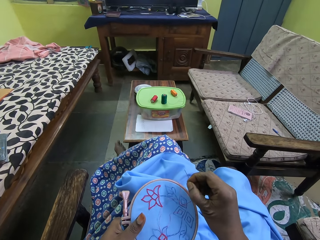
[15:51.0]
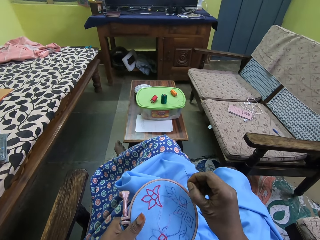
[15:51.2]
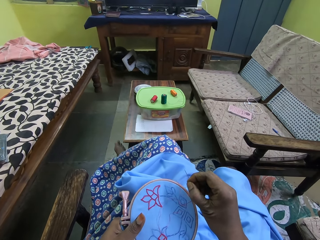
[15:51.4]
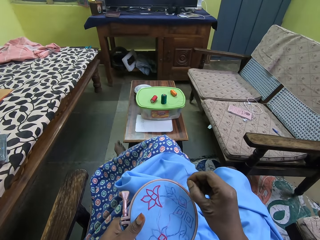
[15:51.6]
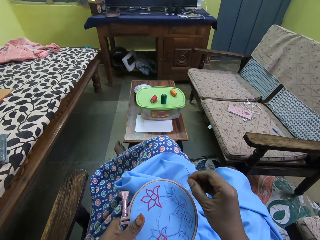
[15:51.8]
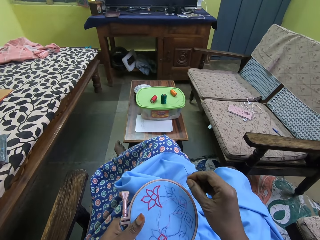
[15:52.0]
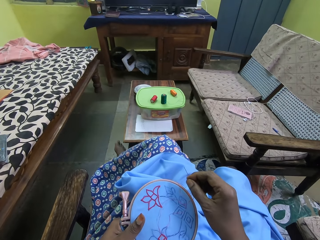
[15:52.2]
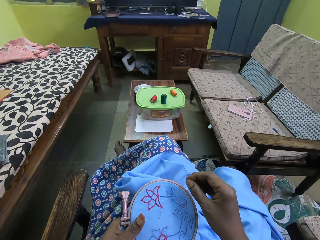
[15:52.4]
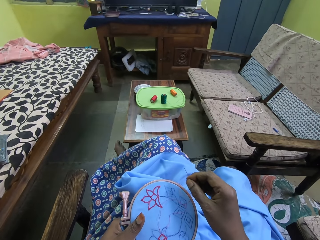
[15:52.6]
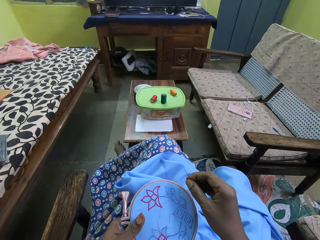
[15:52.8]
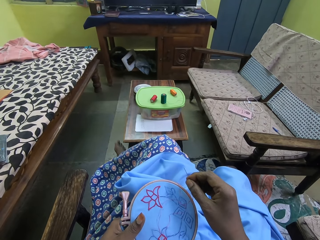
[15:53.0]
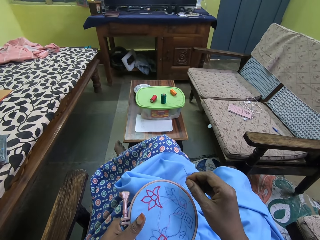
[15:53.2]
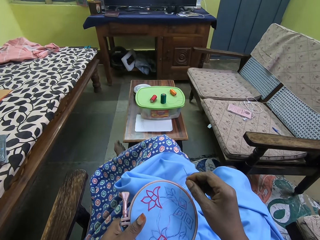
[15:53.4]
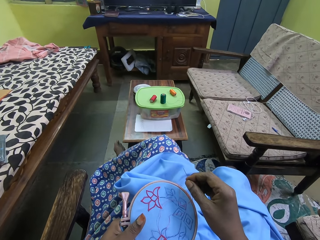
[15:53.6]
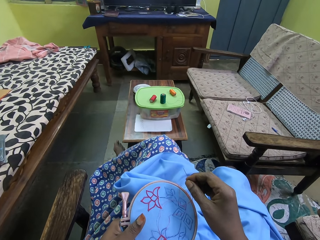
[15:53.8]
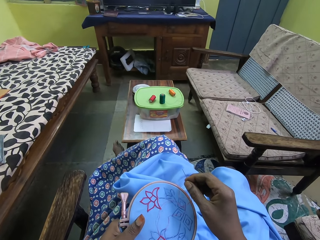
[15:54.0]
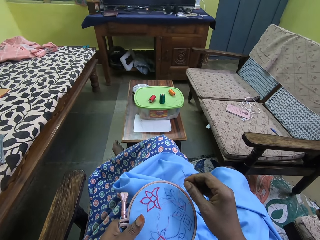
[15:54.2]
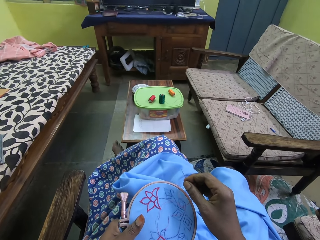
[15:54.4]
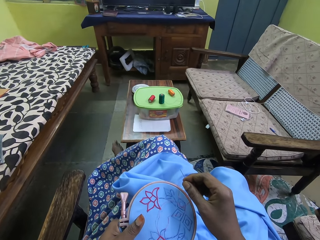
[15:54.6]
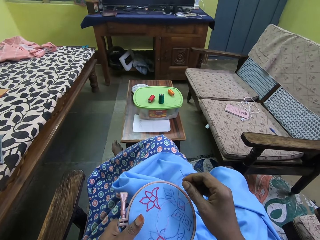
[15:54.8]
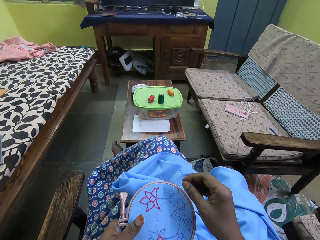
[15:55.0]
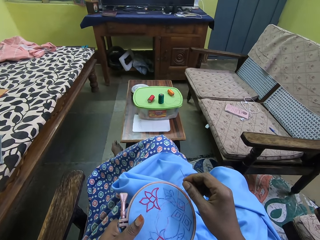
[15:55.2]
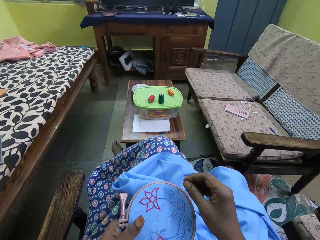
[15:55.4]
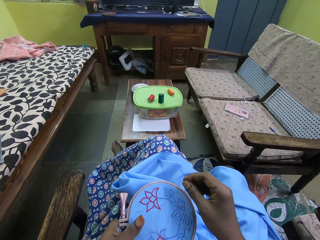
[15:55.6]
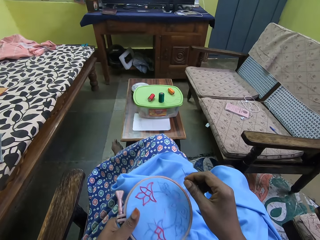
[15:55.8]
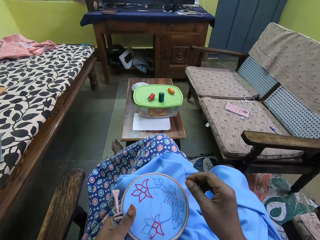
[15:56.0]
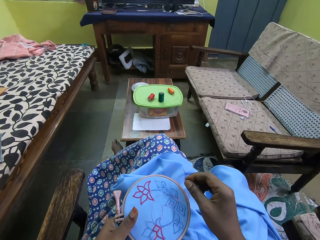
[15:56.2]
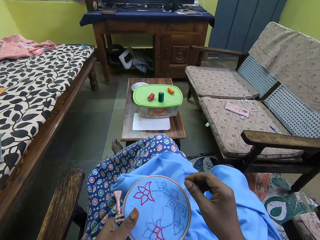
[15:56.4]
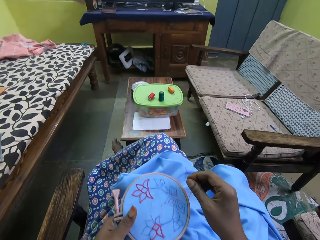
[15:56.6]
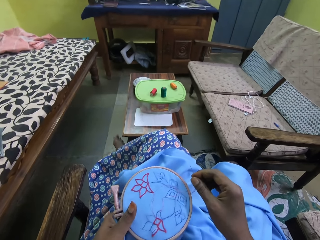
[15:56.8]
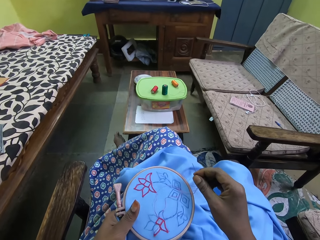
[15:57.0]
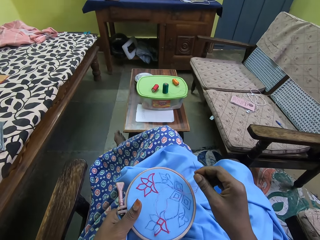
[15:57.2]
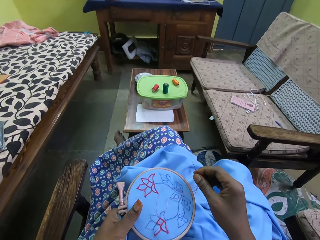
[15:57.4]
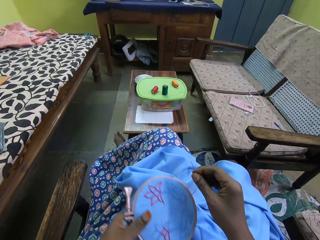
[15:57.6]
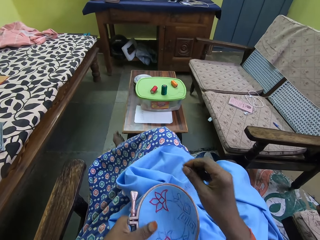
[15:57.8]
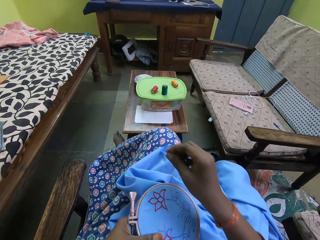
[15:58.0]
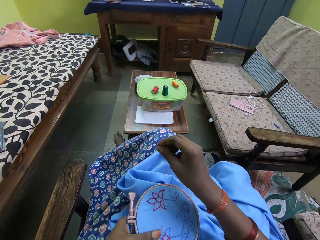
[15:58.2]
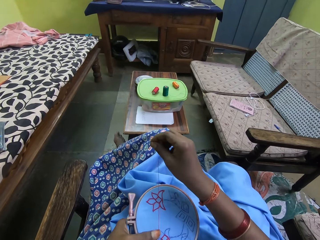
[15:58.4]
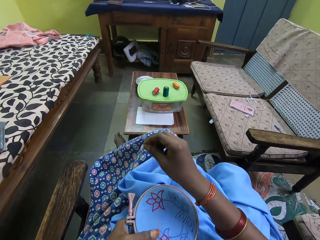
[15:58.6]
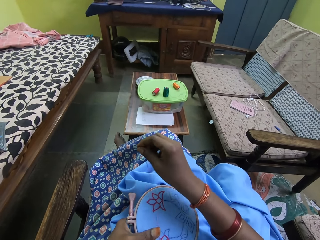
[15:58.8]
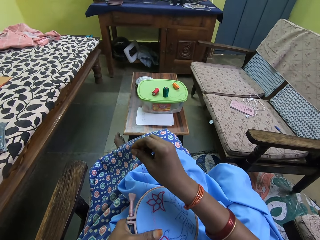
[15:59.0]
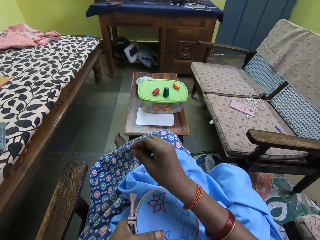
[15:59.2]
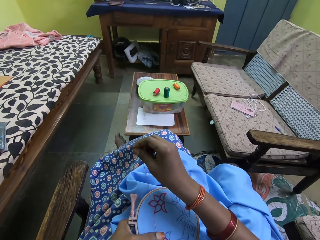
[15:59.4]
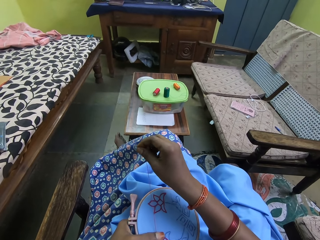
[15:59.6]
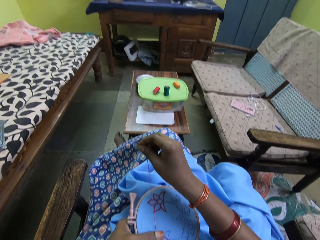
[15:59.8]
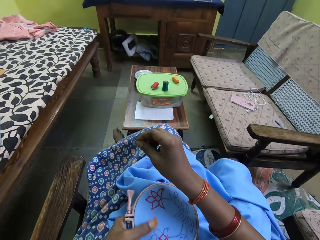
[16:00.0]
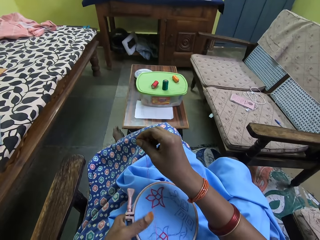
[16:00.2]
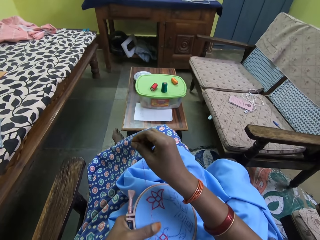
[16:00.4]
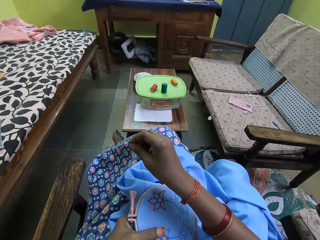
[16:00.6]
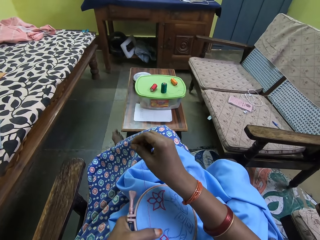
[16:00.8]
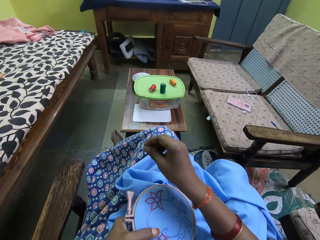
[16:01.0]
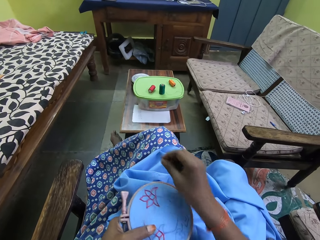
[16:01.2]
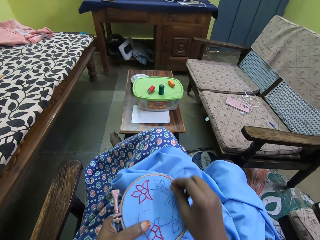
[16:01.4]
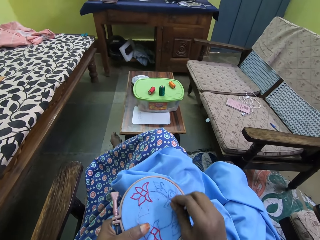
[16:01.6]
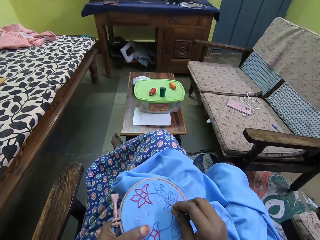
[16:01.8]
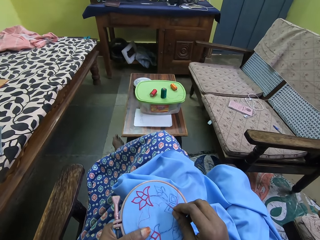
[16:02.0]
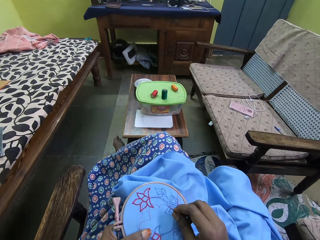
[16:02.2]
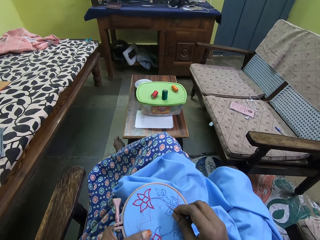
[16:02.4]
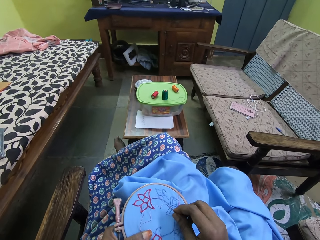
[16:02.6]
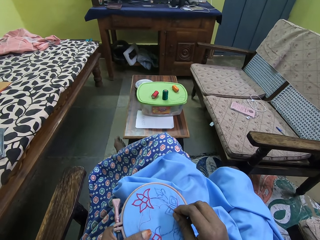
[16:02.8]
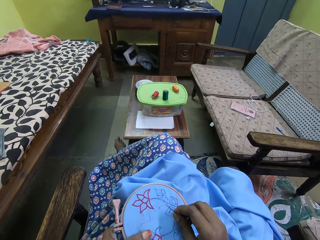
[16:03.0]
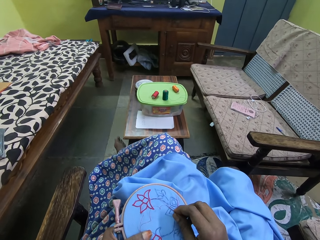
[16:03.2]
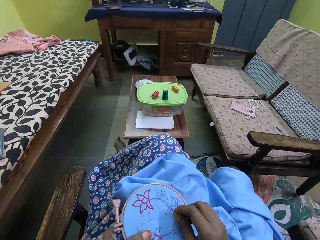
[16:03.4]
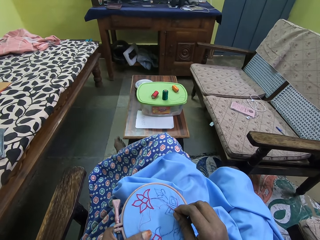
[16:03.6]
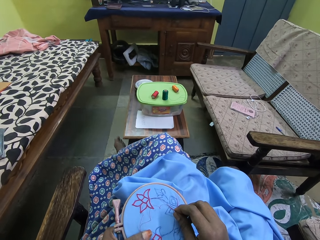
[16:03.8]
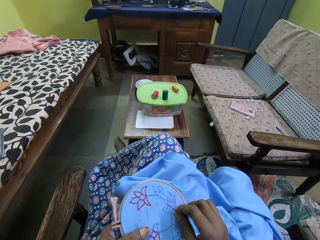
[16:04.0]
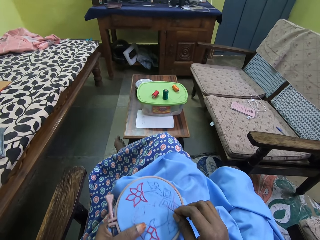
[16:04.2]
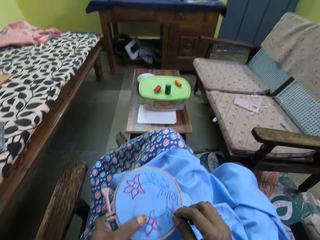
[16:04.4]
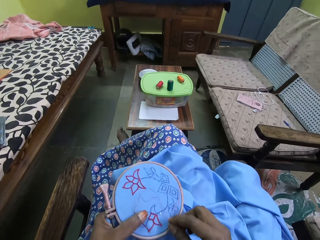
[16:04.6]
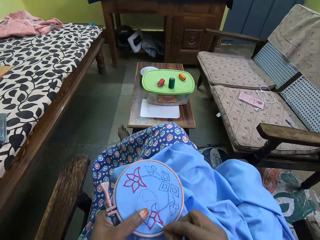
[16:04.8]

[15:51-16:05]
The camera wearer pulls the thread. They stretch a finger.

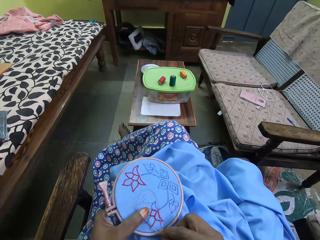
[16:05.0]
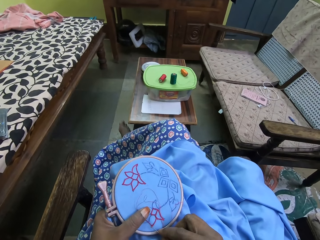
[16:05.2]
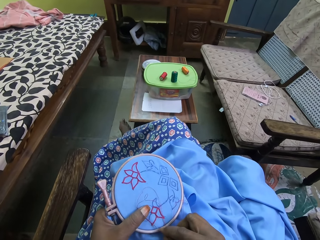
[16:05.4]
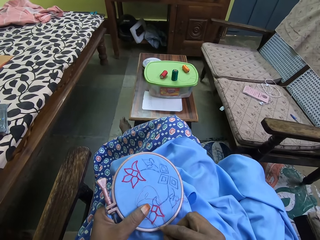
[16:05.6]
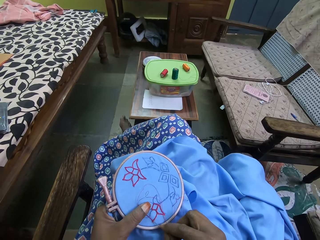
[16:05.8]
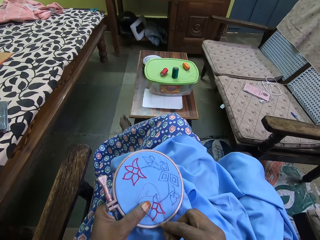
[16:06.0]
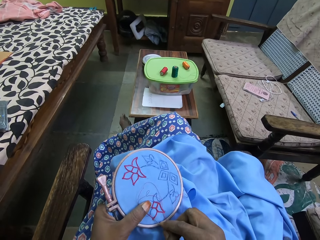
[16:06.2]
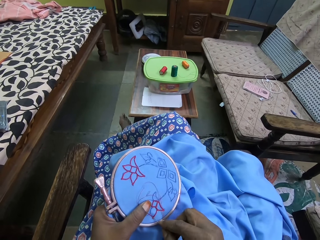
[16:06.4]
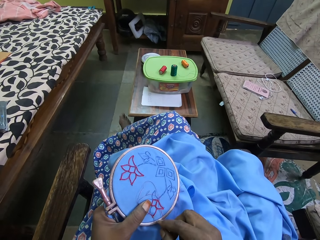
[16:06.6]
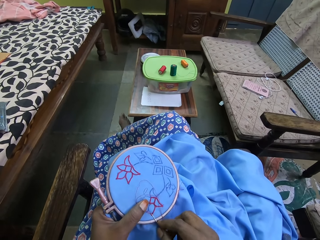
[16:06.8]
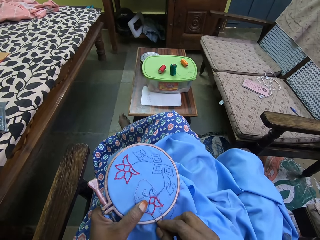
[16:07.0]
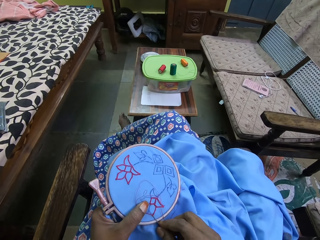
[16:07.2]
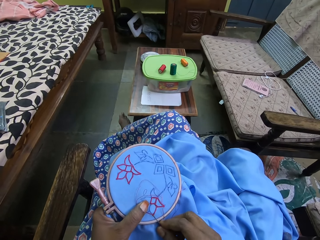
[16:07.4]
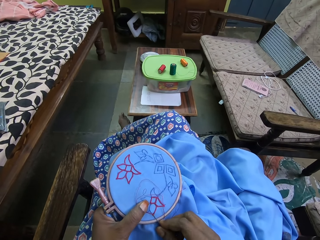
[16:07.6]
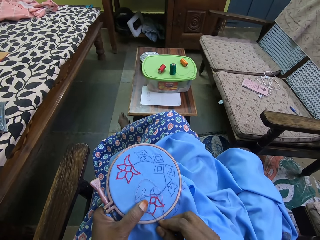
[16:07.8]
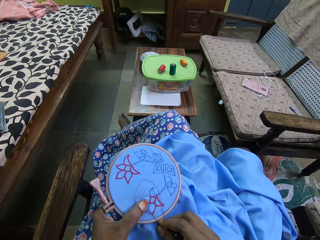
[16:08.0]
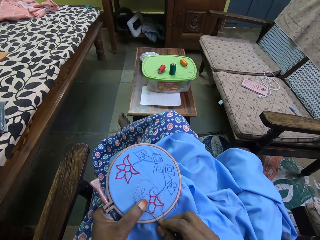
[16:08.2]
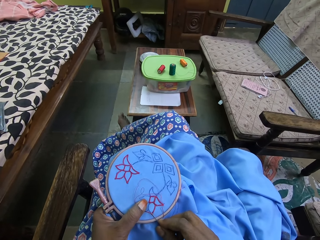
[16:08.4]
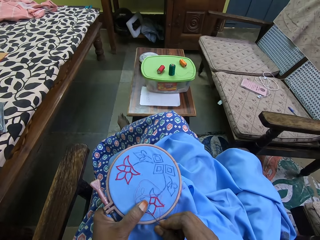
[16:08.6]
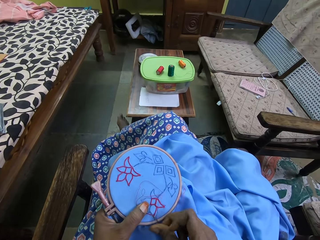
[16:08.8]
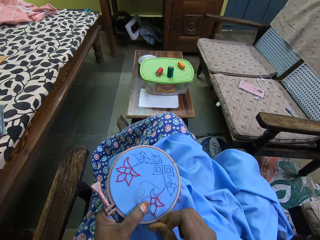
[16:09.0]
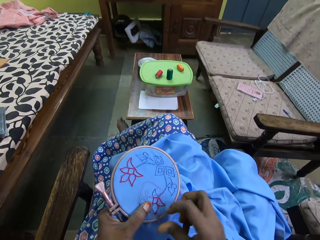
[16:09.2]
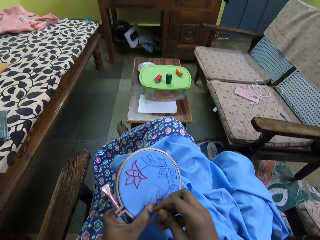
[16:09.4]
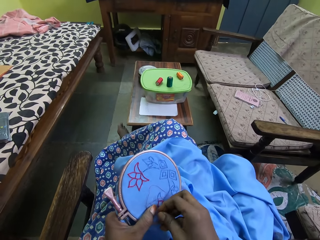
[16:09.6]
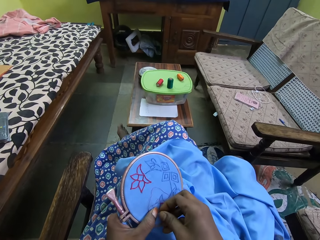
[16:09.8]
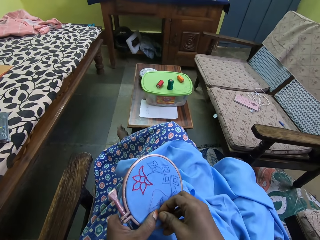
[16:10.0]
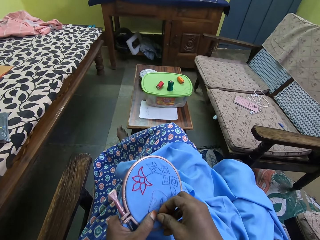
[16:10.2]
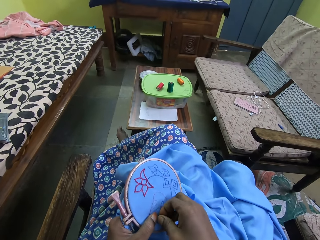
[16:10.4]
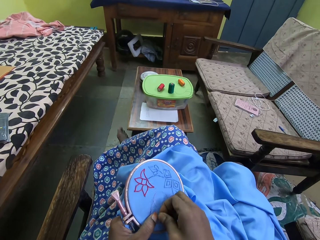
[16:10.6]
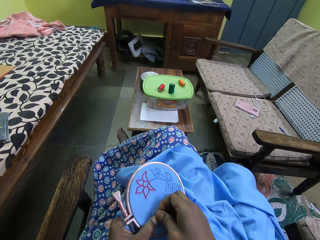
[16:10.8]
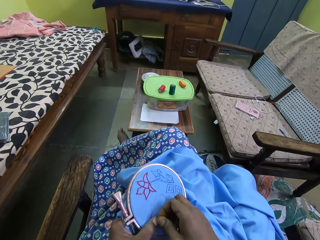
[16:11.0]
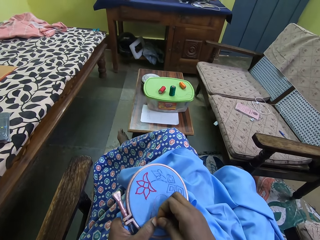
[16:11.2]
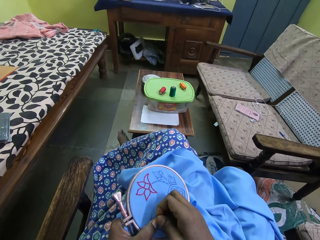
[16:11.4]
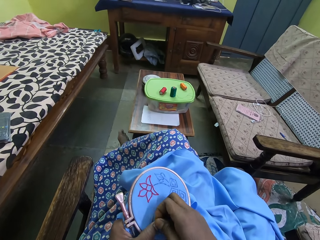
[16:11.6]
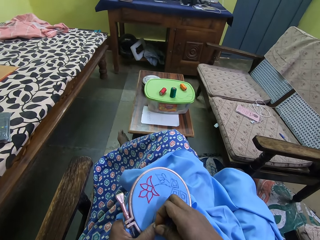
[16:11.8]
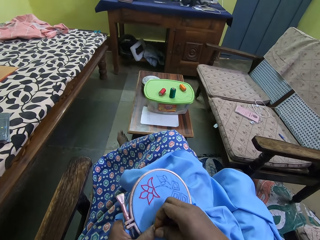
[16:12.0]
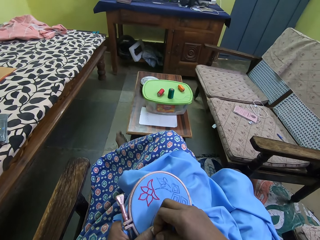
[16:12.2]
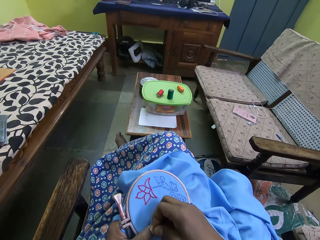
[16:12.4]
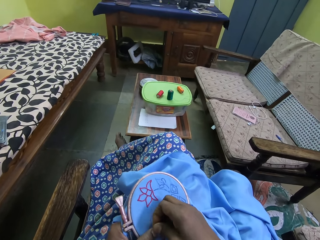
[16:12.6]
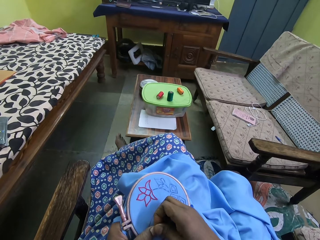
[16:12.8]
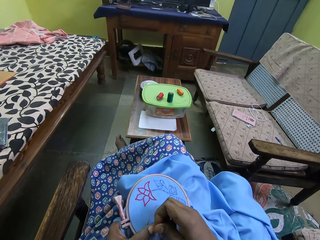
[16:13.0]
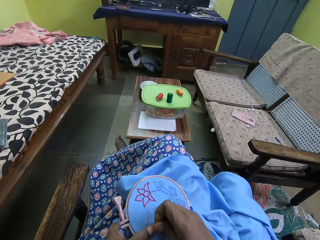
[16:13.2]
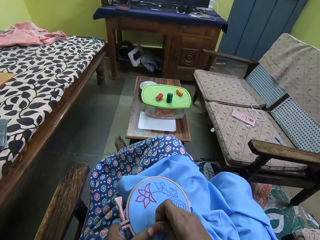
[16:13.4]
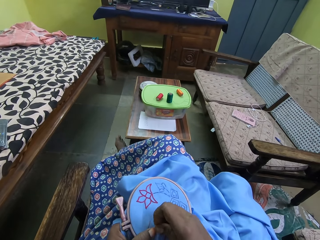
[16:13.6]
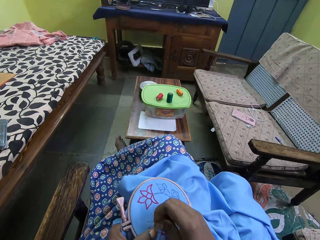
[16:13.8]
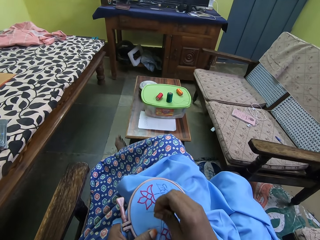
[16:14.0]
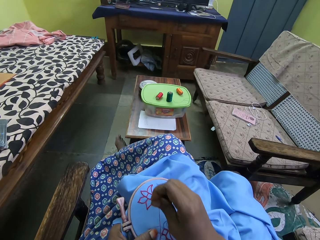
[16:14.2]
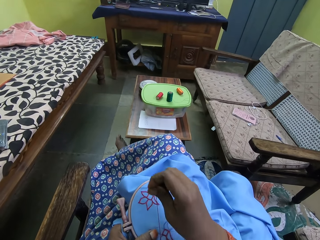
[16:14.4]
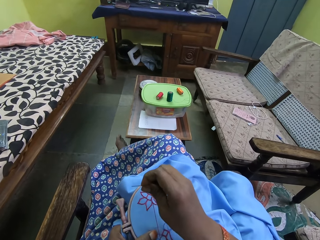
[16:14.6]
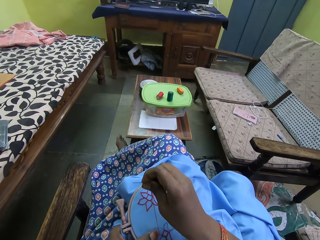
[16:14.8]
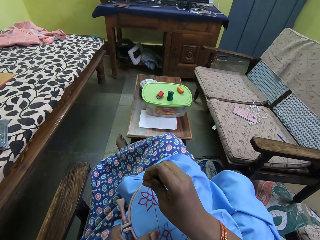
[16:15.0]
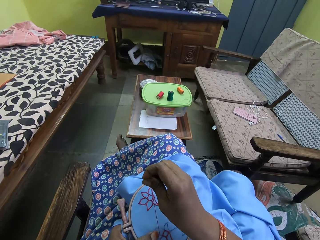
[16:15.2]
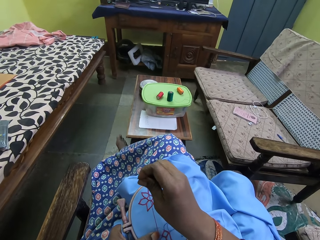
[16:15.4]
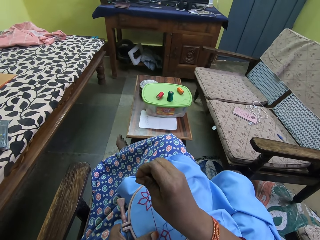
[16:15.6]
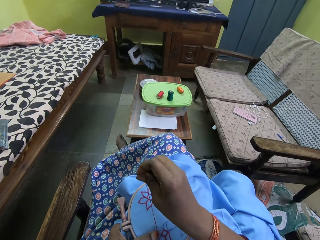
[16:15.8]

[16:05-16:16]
The camera wearer stitches. They pull the thread.
